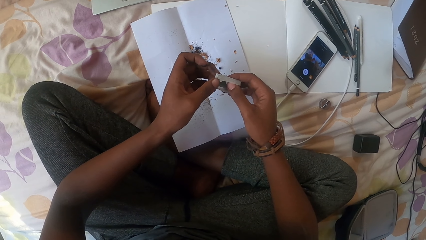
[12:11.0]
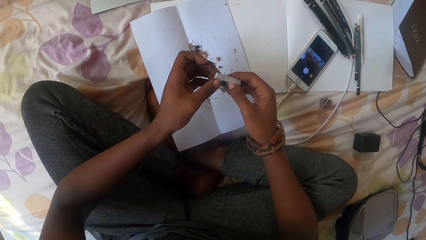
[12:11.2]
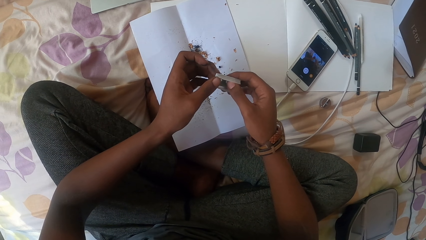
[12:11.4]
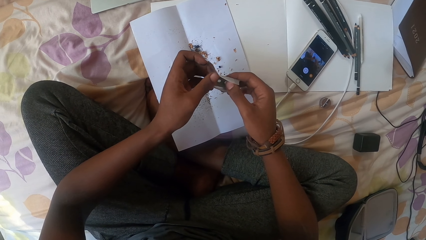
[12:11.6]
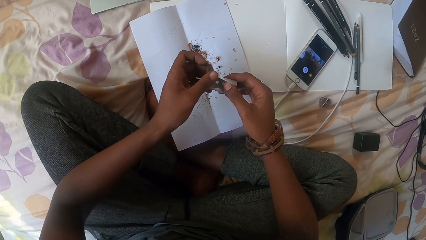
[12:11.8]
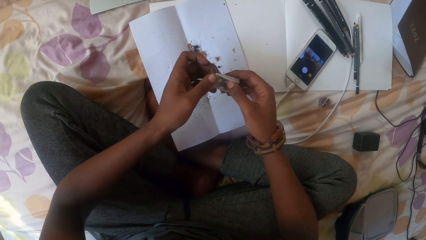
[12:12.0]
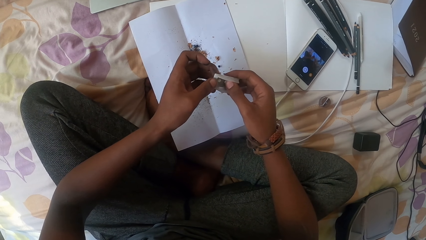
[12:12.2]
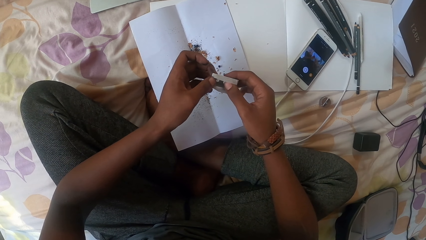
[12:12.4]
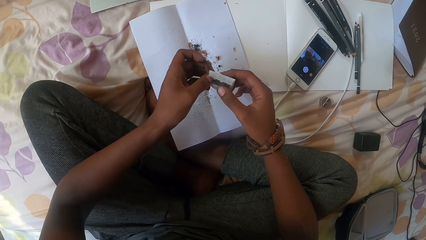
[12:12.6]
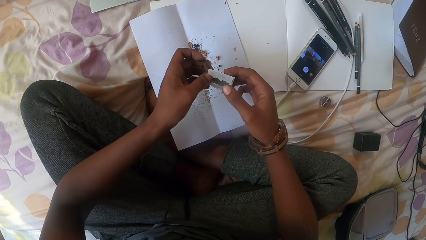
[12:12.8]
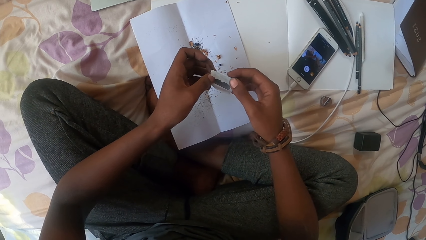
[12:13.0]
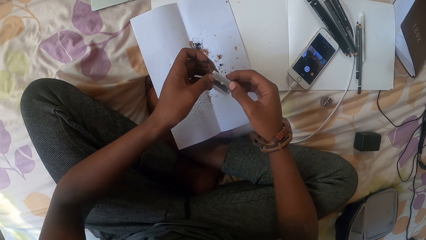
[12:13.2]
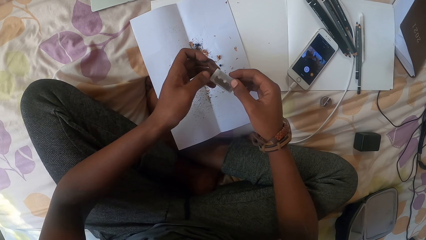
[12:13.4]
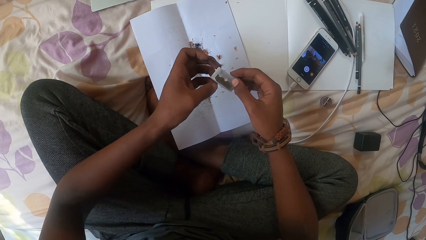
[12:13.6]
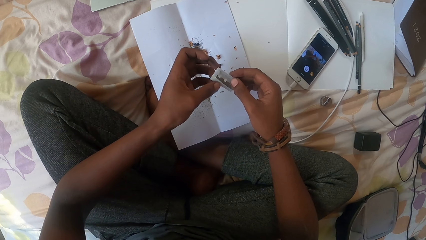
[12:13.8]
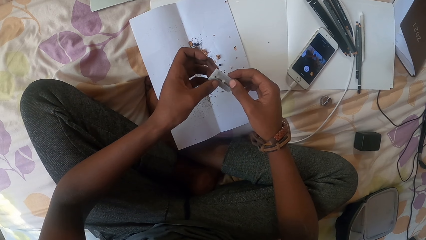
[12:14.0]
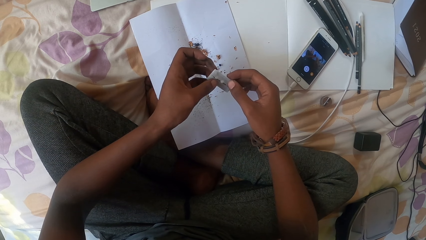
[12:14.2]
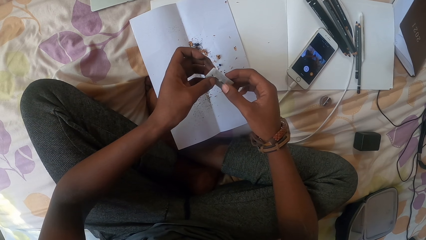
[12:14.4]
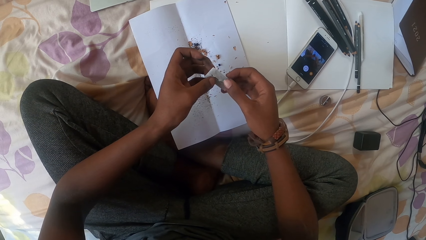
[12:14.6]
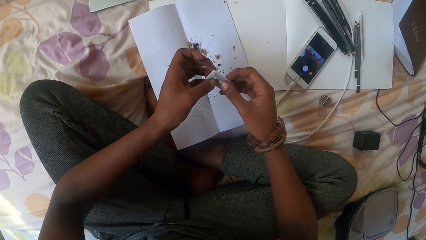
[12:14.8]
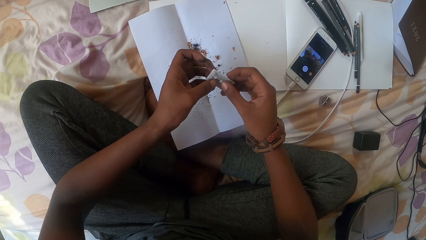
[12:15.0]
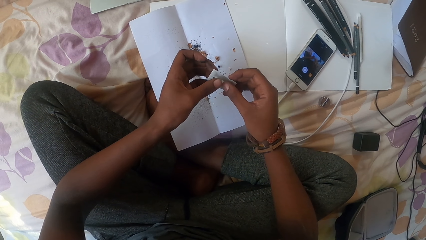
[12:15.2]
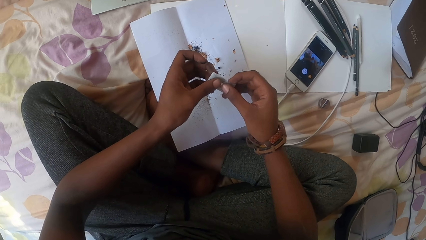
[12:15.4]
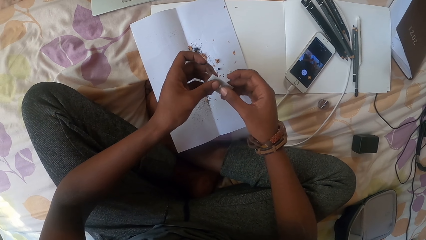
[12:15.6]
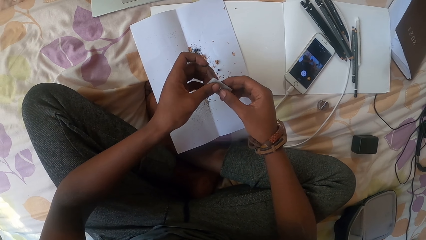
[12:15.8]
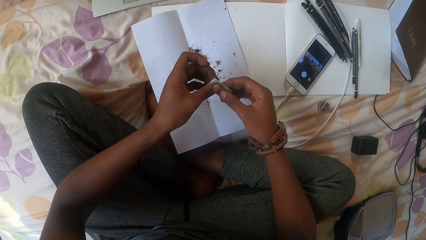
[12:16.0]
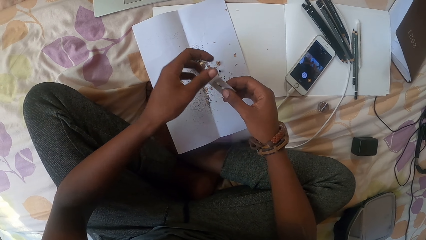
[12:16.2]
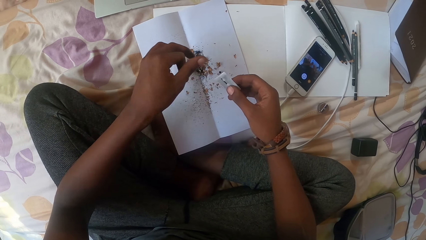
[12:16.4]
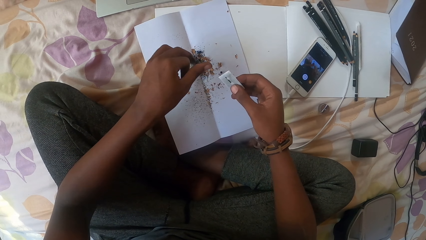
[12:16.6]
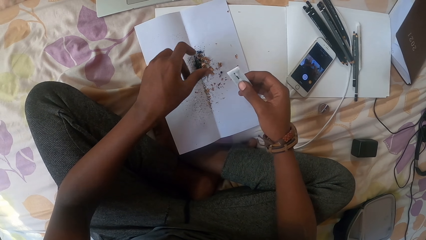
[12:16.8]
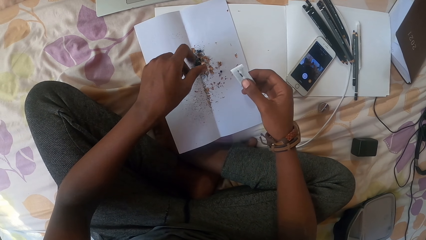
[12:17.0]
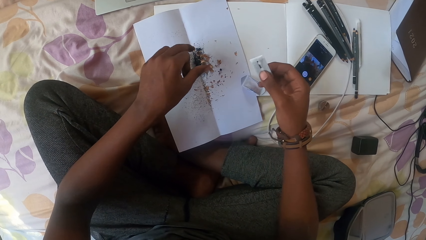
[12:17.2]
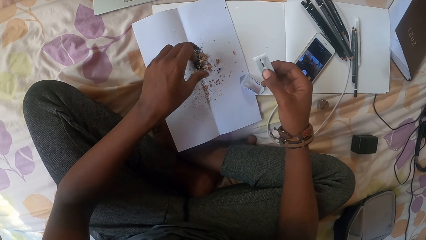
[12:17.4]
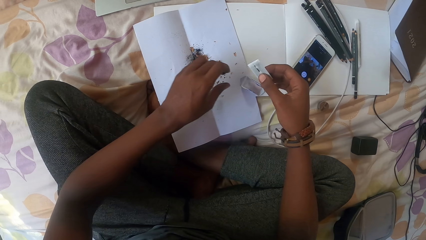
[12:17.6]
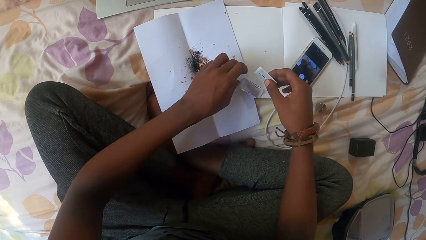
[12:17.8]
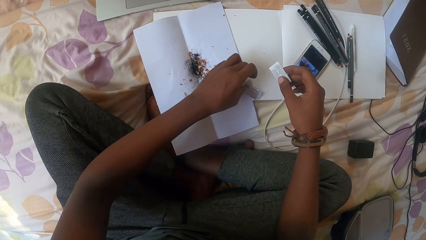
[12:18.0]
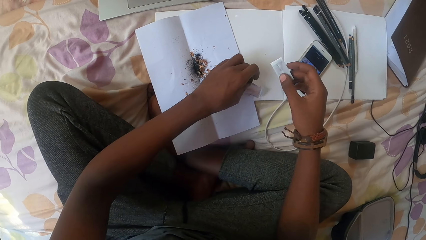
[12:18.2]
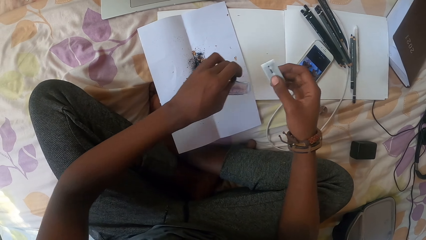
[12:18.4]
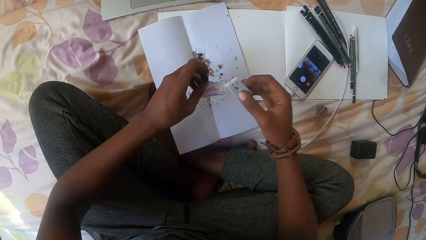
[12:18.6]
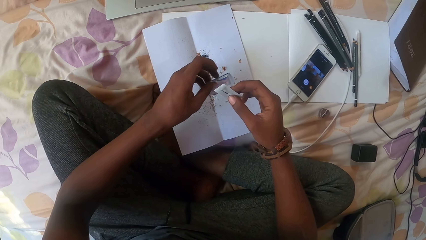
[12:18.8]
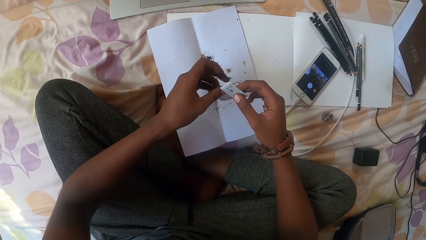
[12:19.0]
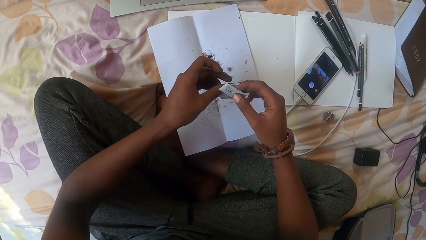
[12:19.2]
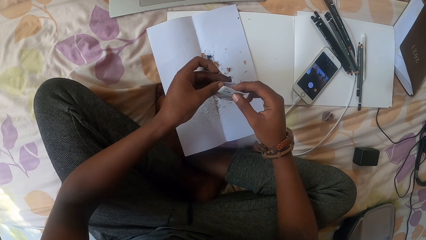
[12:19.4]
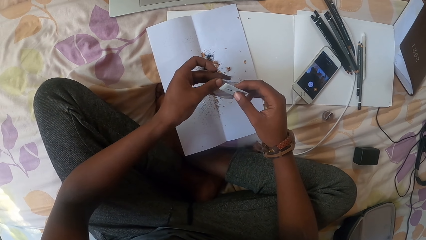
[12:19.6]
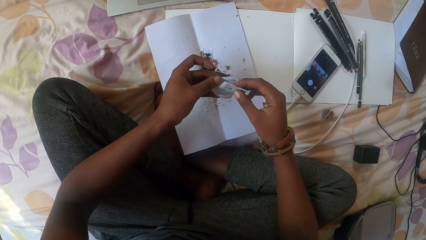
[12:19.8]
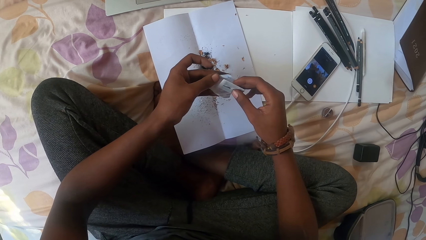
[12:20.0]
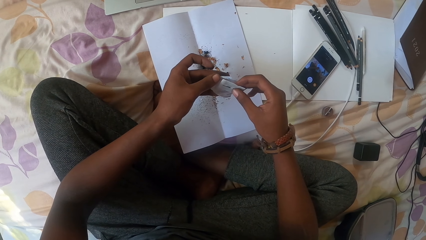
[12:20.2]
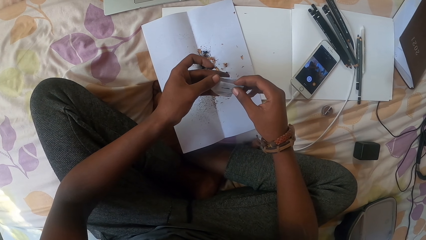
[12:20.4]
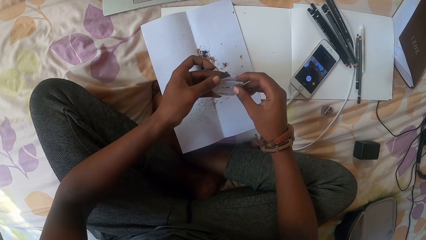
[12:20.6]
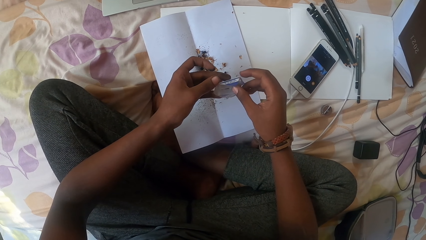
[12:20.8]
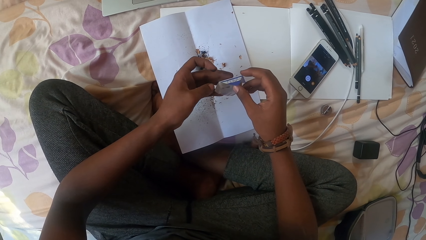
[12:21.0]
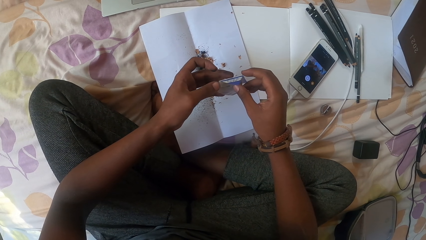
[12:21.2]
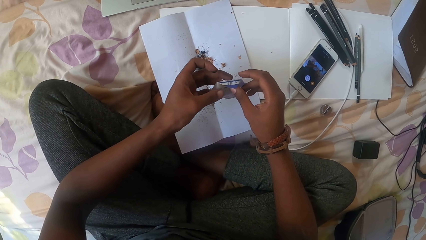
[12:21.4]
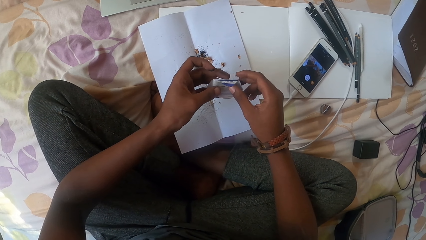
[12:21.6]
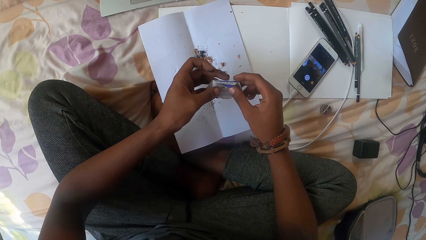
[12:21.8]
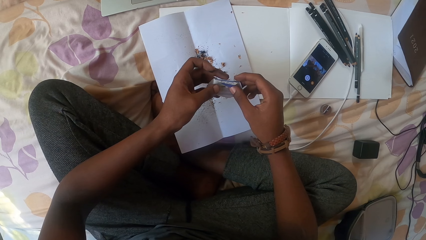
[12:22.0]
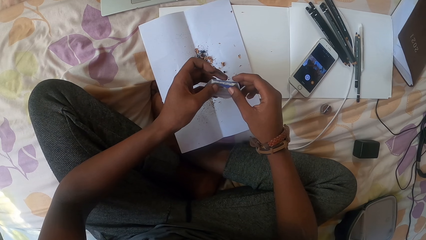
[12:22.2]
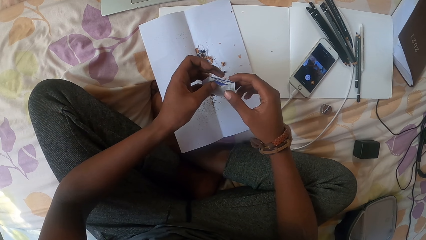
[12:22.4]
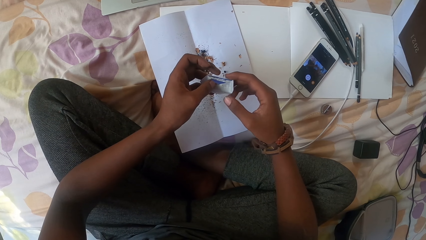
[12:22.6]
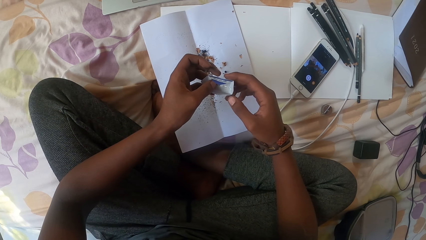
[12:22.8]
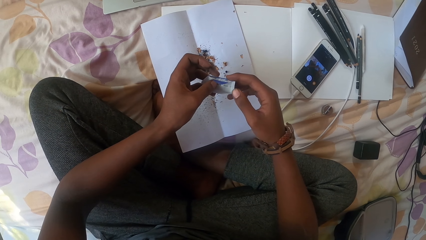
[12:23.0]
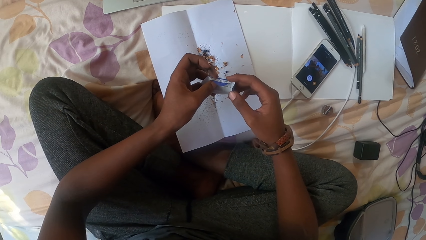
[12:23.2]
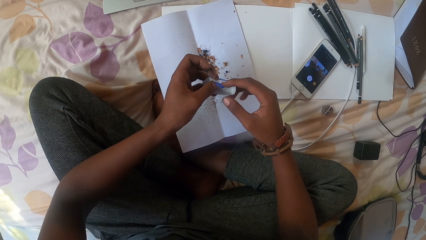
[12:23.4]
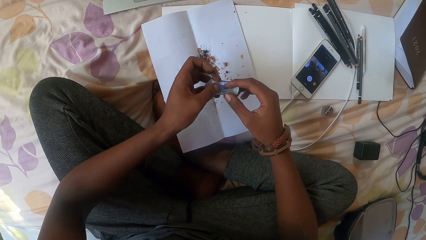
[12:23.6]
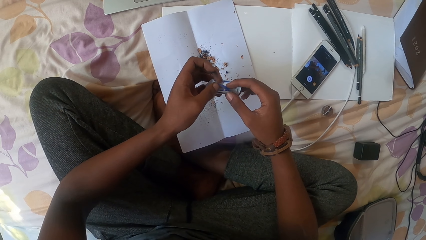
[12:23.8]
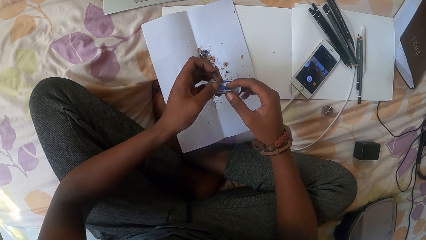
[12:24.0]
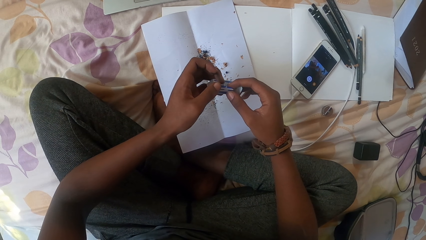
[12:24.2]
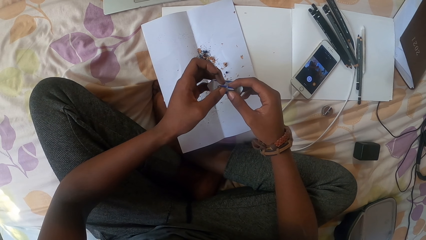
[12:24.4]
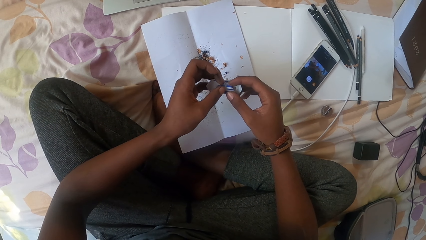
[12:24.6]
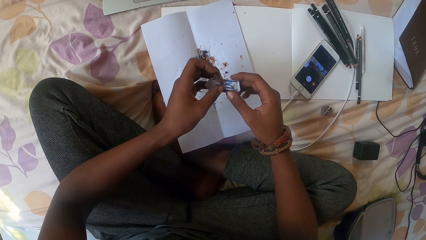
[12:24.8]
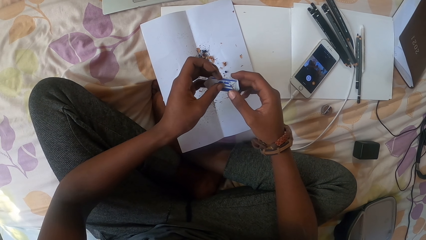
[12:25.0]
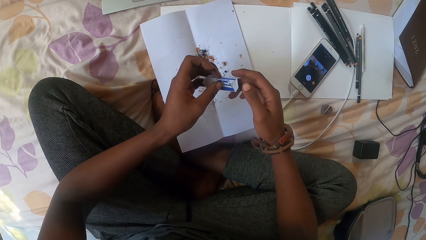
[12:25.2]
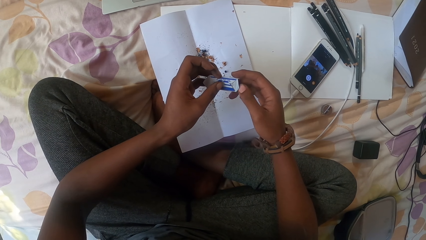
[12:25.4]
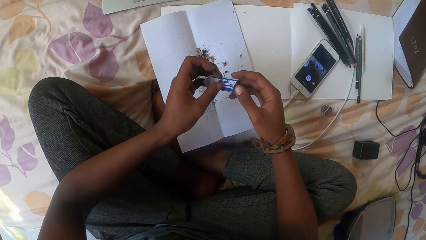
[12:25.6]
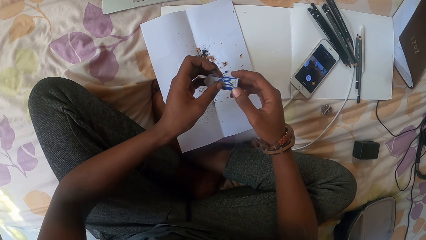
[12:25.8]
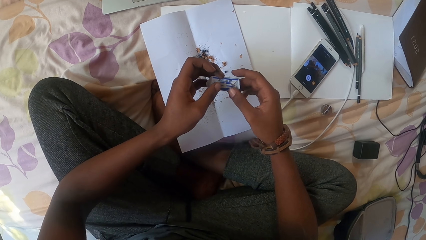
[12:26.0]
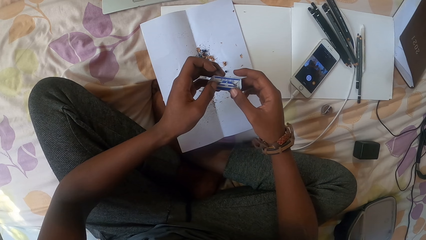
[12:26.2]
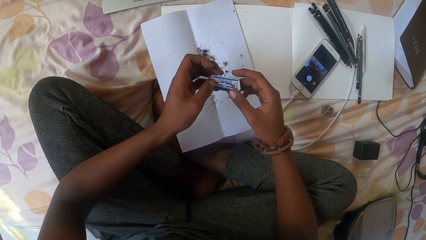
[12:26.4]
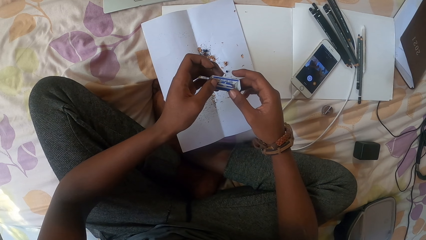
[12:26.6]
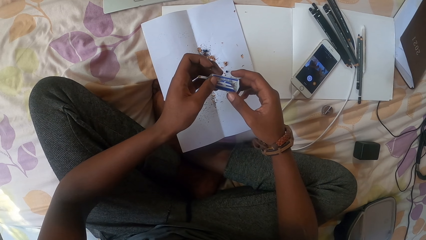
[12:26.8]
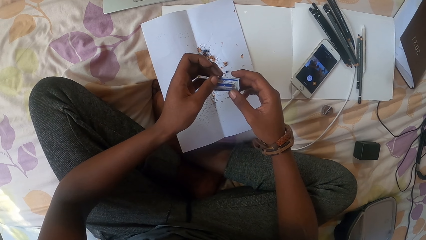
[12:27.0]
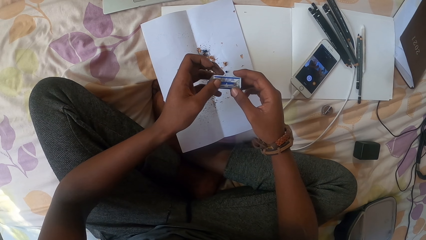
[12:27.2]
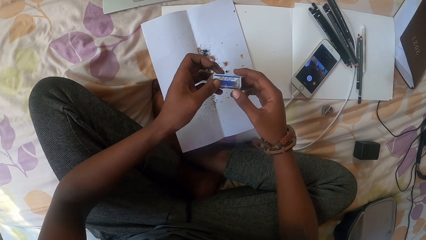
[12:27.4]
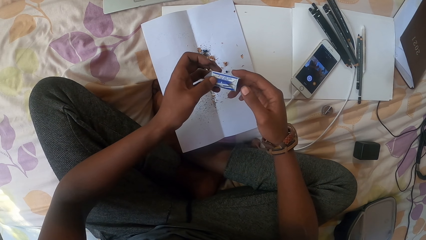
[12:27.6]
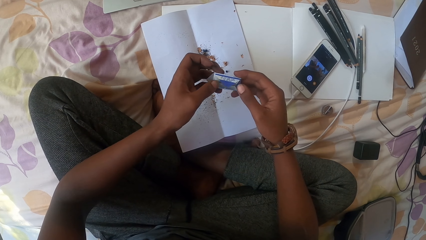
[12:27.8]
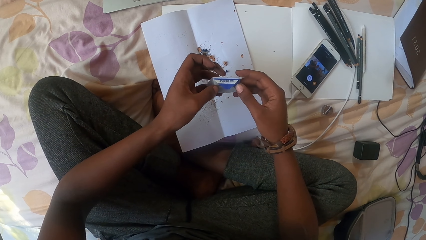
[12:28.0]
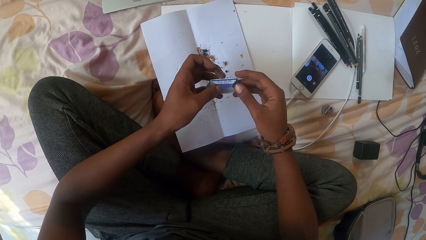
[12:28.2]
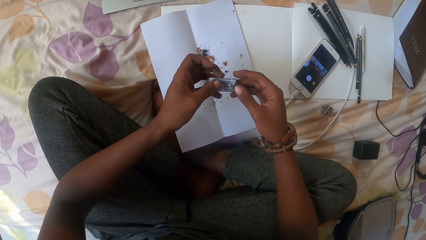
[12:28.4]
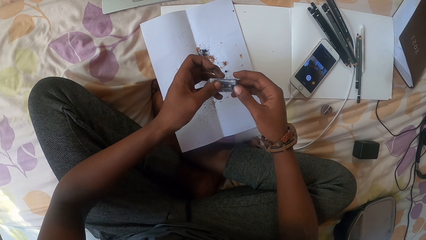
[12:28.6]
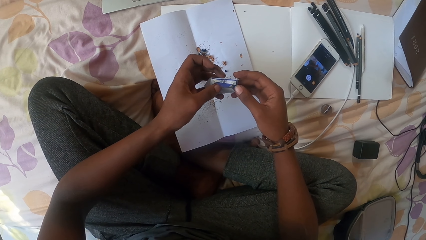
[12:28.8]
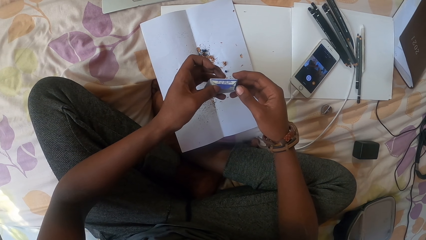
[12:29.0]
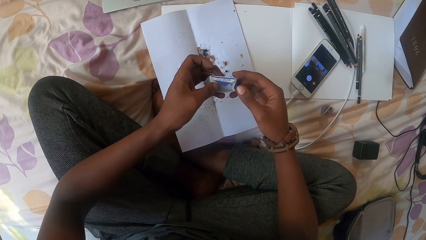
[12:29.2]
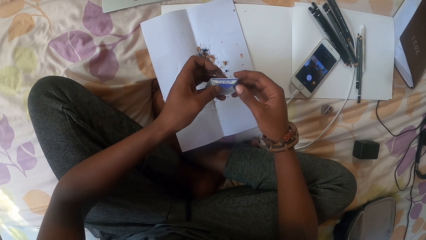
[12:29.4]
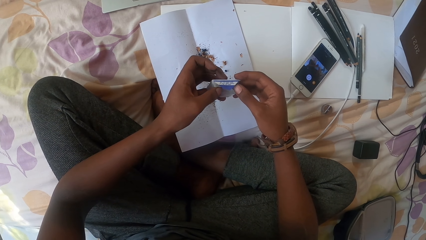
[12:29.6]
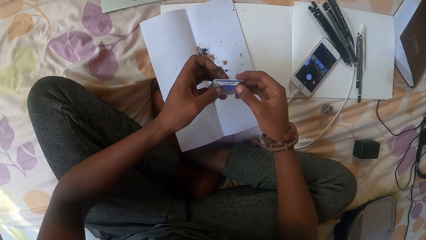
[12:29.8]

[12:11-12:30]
The camera wearer shakes the fingers. They pick the razor blade sachet. They cover the blade. They put the razor blade into another razor blade sachet. They cover the razor blade sachet.
